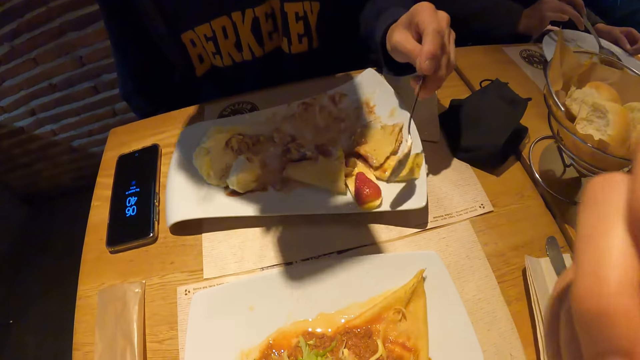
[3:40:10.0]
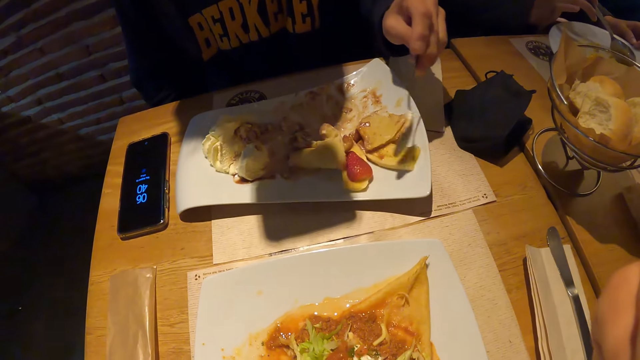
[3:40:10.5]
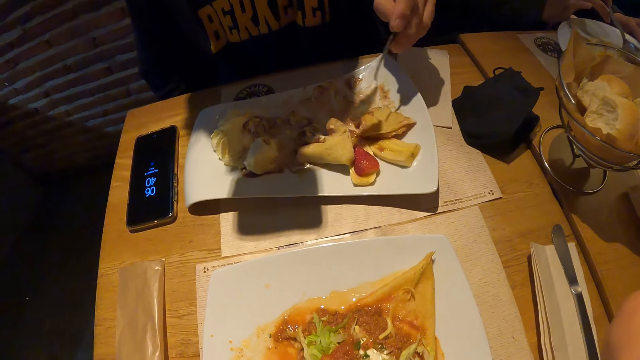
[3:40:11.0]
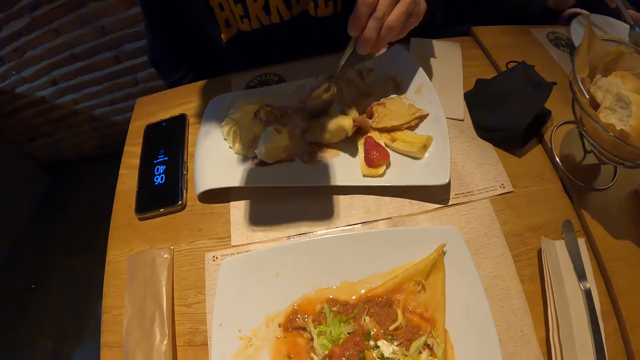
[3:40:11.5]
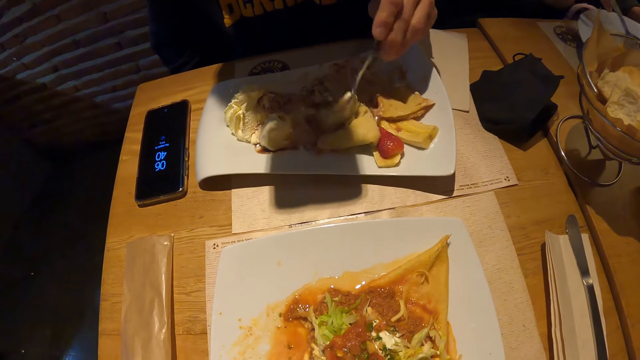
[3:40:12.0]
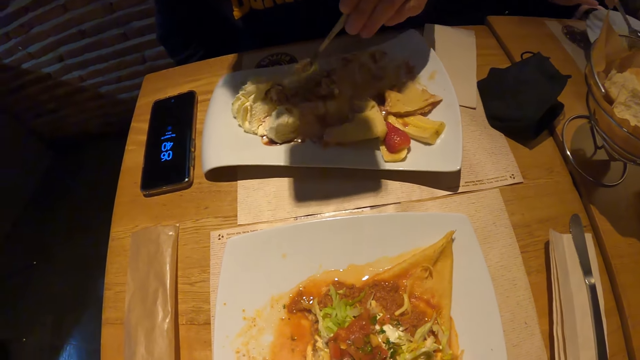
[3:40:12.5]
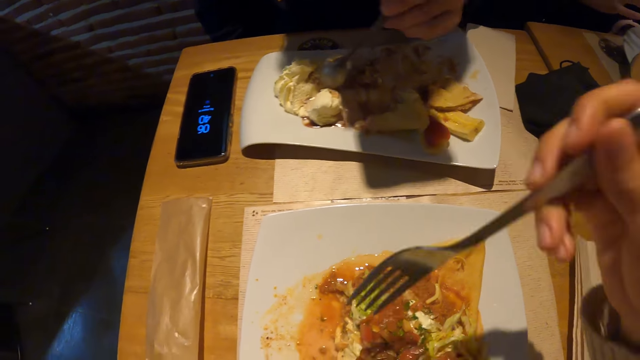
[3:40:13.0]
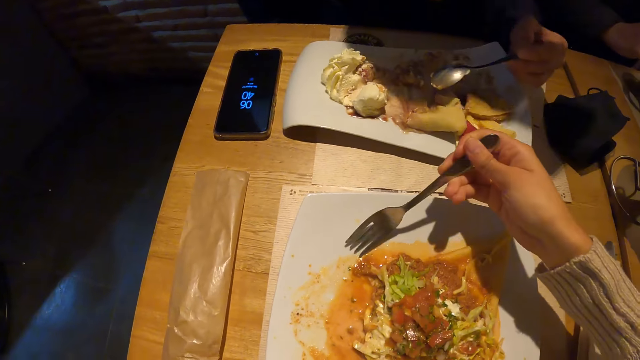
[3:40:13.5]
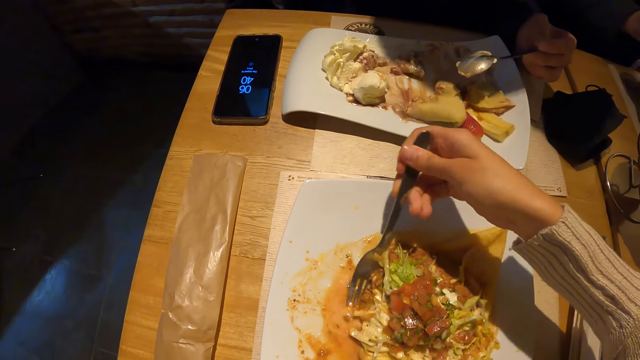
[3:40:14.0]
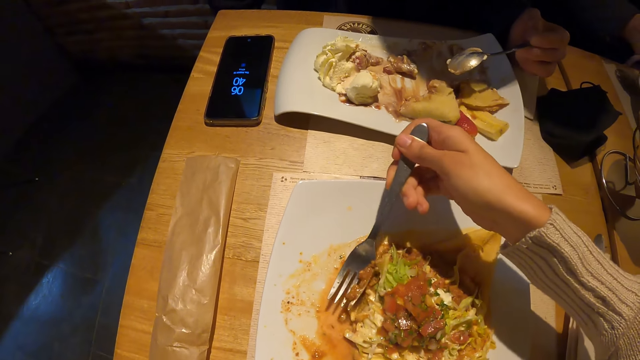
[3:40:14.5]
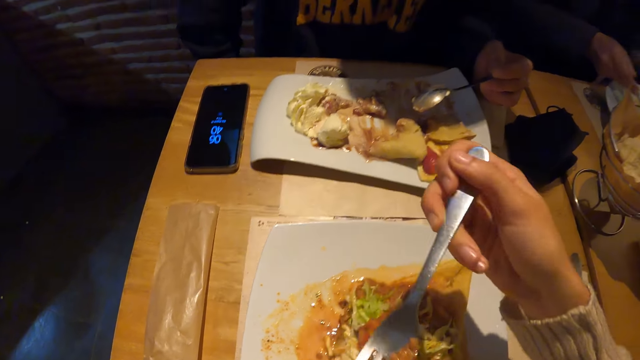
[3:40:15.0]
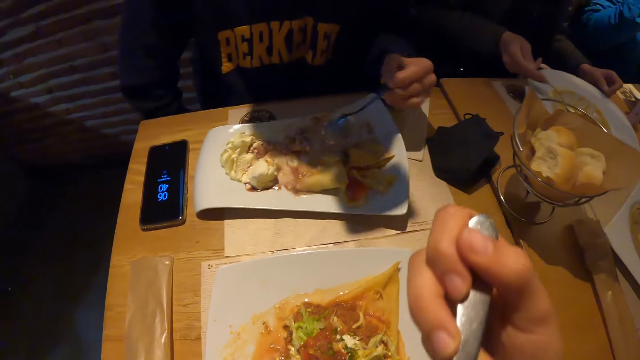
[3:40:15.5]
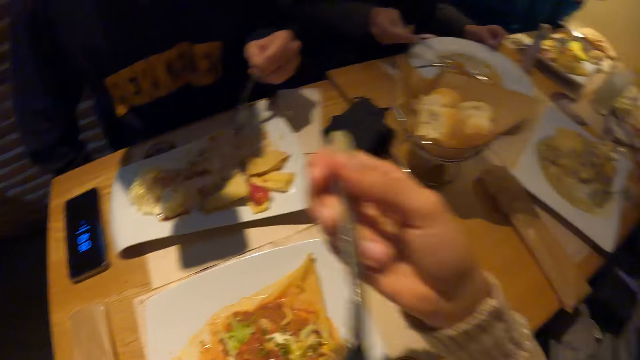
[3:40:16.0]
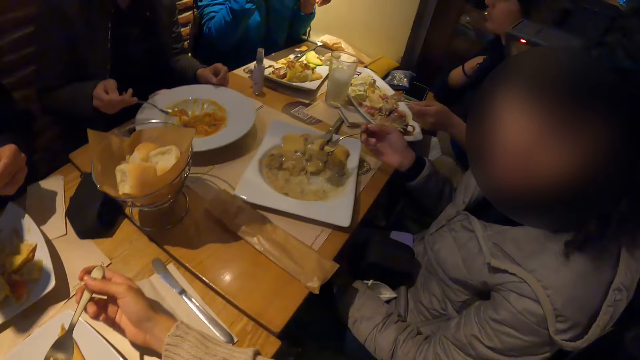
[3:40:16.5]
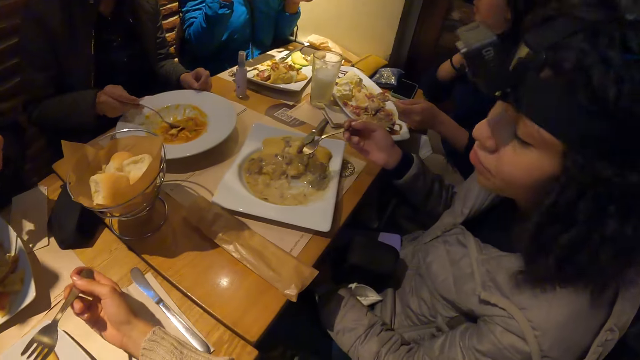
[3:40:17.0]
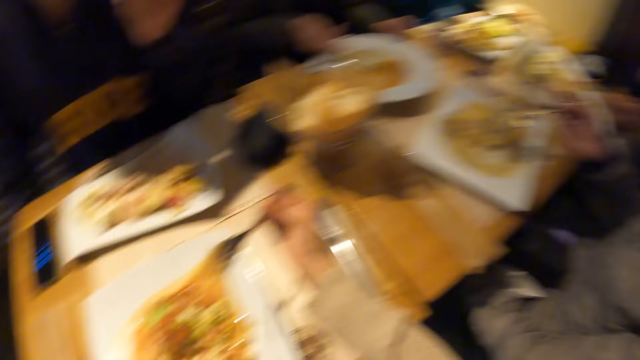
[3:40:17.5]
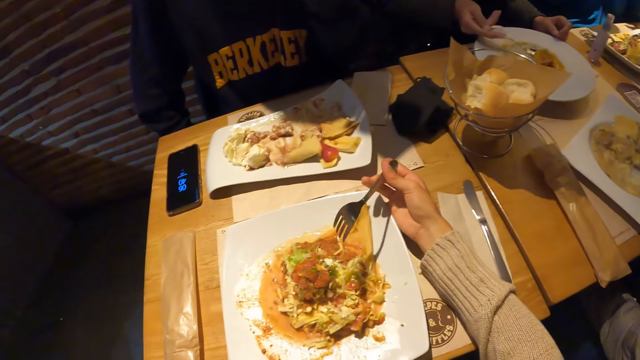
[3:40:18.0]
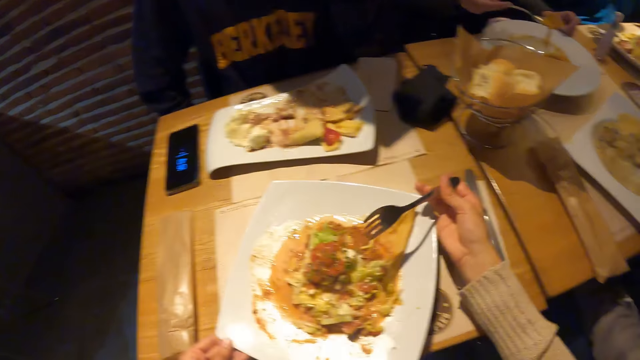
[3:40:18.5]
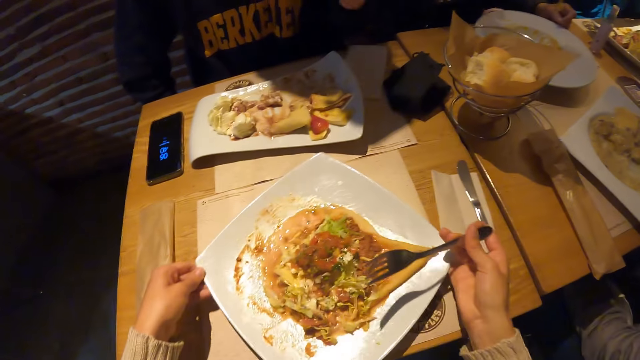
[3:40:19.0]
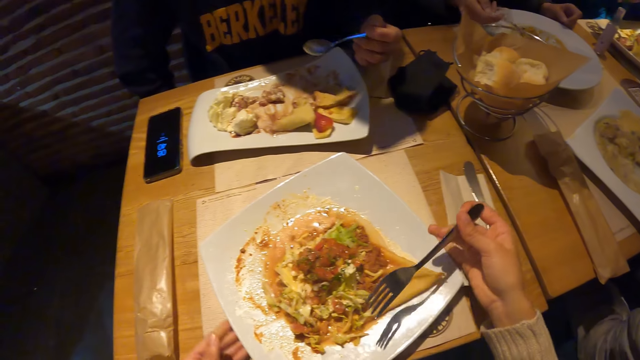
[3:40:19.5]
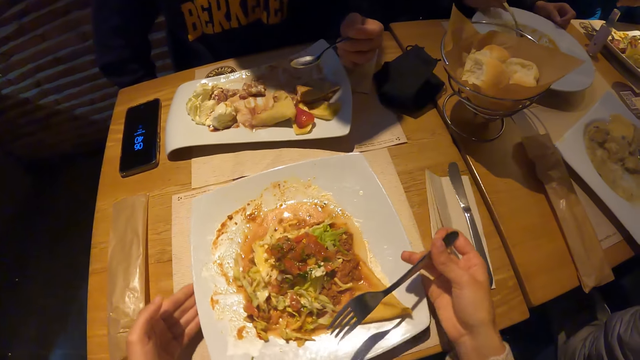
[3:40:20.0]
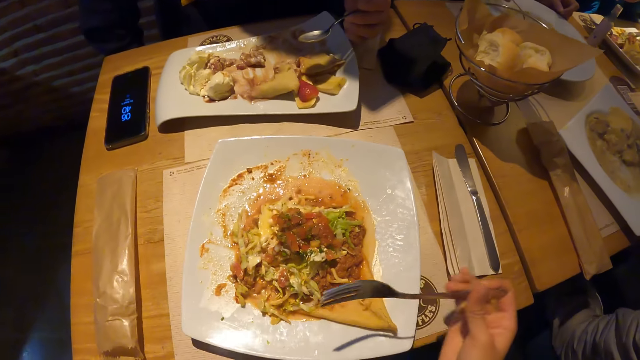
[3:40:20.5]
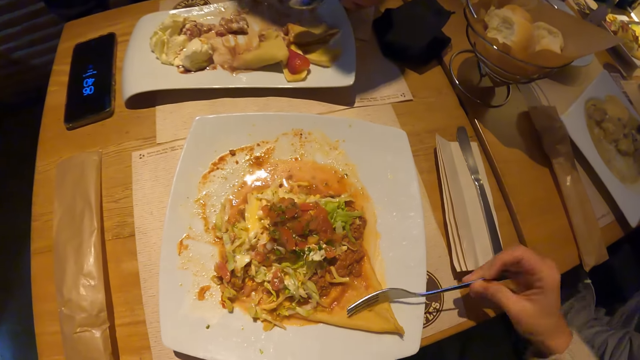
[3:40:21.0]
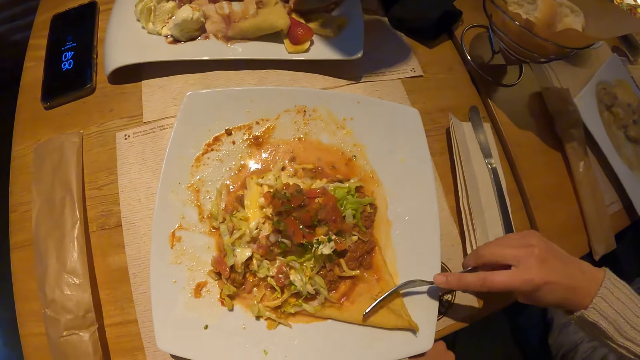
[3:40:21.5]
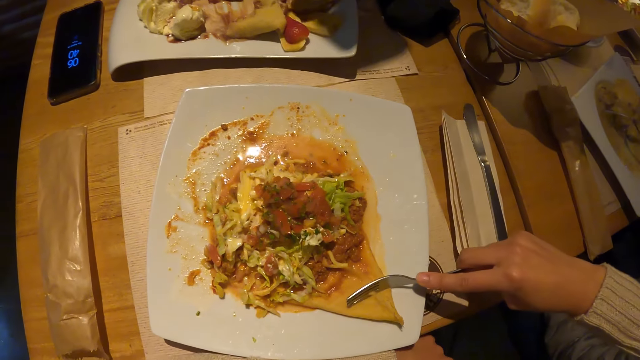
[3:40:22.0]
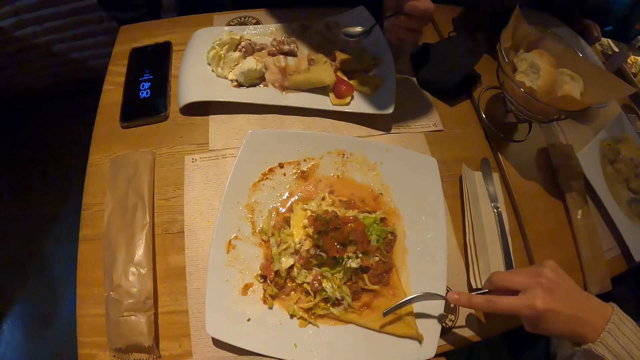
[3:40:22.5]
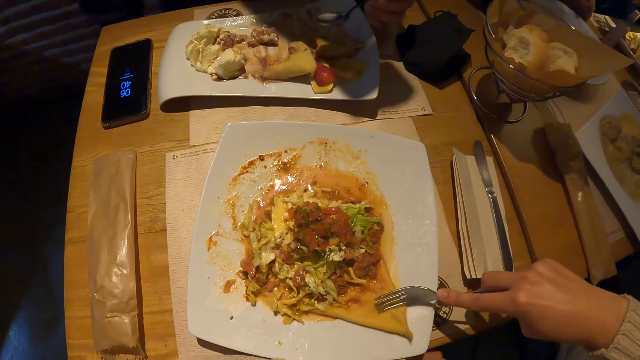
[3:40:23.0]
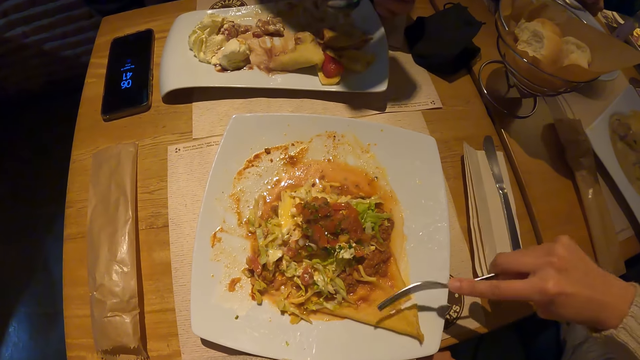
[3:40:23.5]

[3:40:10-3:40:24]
The man gathers food in the plate on the table with the spoon in his right hand. The camera wearer takes food from the plate on the table with the fork in his right hand. He puts the food on the fork in his right hand in his mouth. He holds the fork and looks at a woman. The man puts the food on the spoon in his right hand in his mouth. The camera wearer rotates the plate on the table with both hands and holds the plate. He cuts food in the plate on the table with the fork in his right hand.

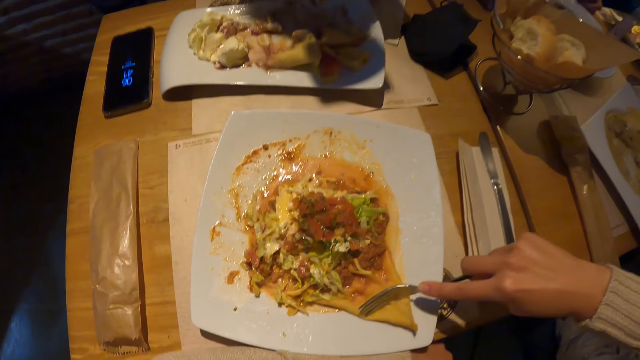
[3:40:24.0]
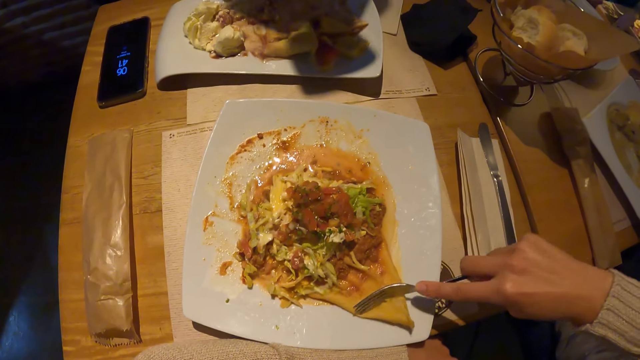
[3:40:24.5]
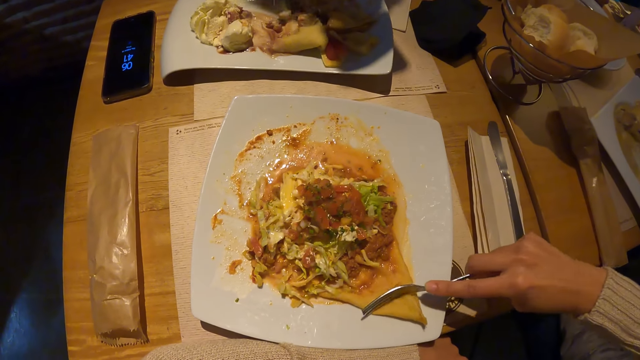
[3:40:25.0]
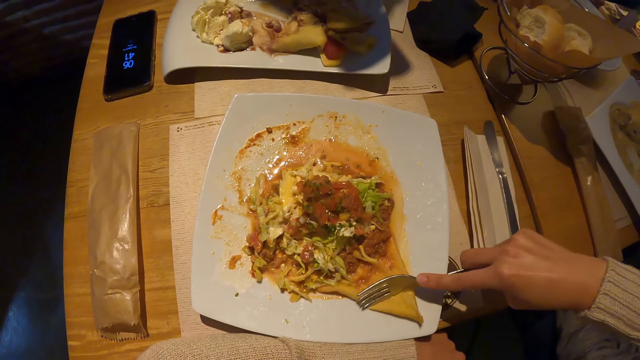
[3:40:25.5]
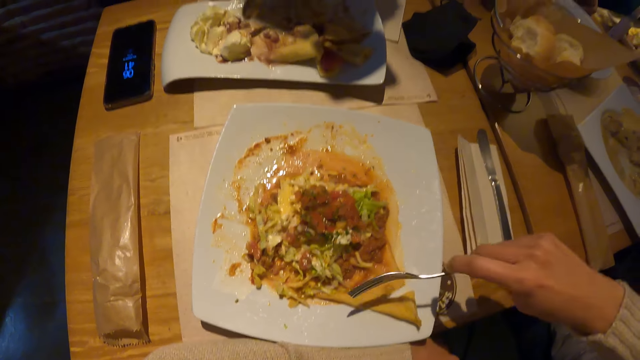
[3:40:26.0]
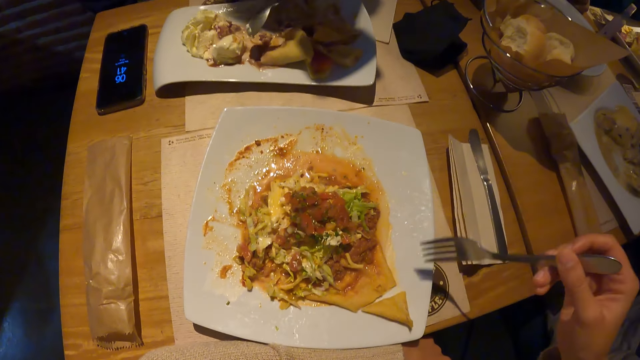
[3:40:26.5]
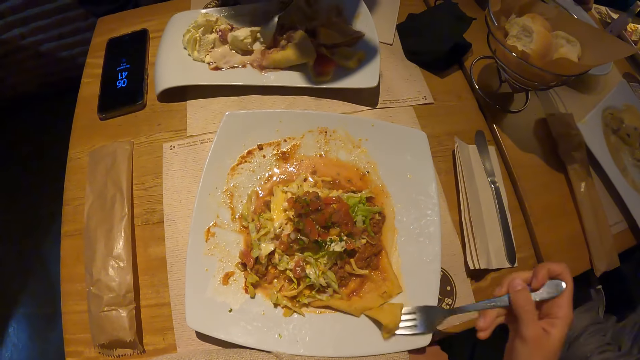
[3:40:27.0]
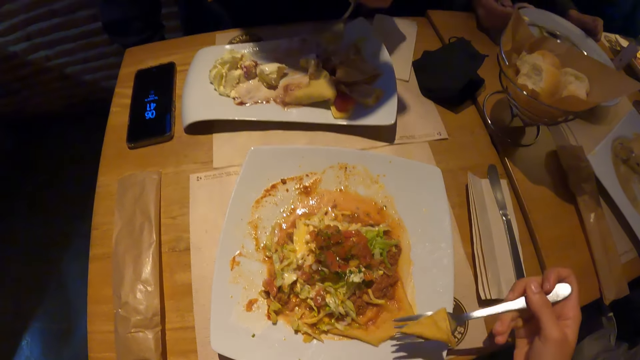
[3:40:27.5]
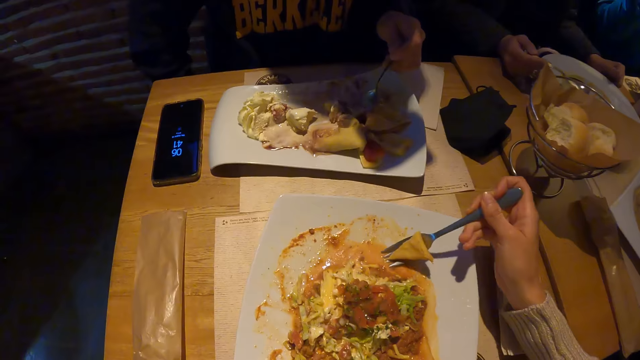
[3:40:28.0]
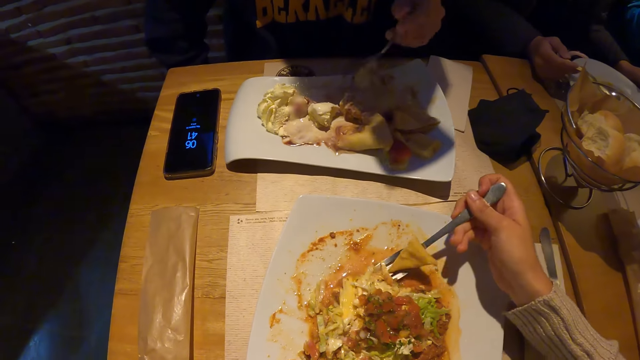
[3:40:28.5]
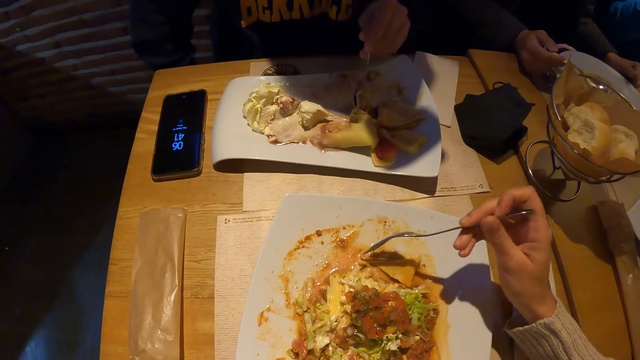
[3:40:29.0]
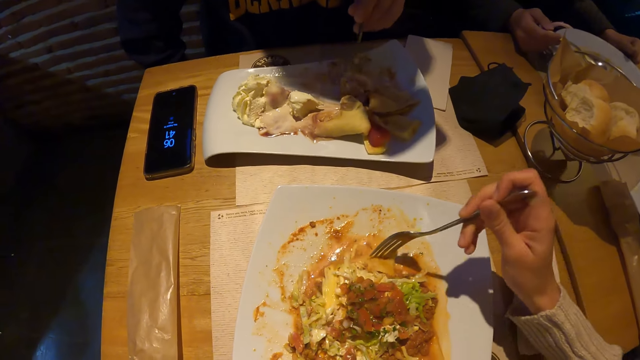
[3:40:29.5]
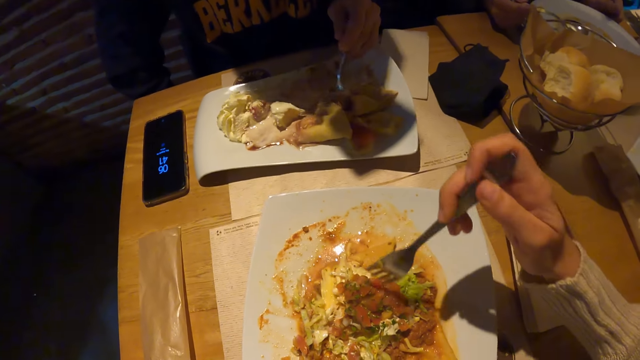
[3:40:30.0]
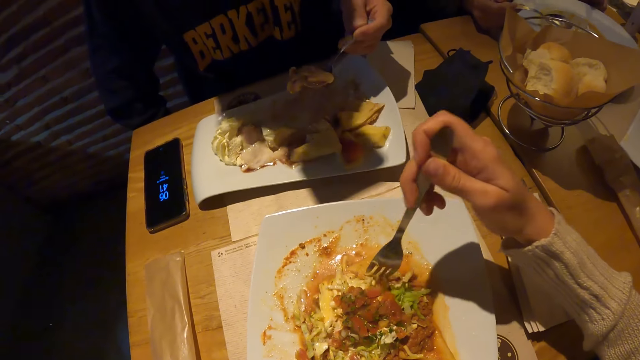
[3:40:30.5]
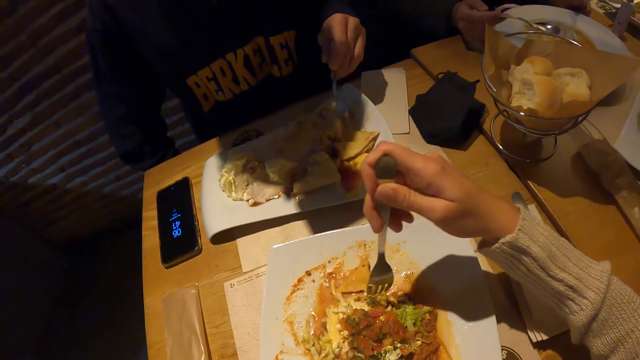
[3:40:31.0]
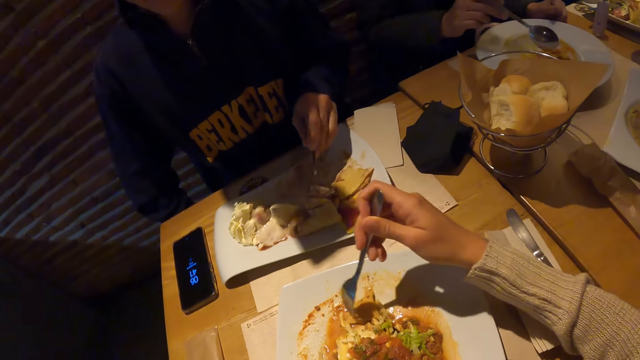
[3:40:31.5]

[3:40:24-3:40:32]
The man gathers food in the plate on the table with the spoon in his right hand. The camera wearer holds the fork. He takes the food from the plate on the table in the fork in his right hand. He puts the food in the fork in his right hand on the plate. He mixes the food. The man scoops the food.
